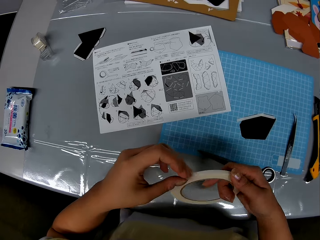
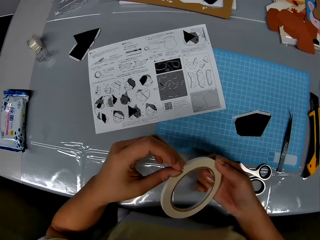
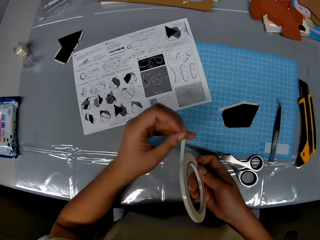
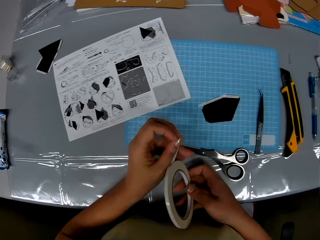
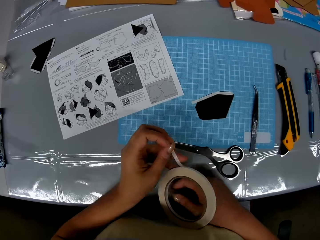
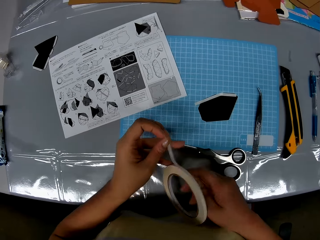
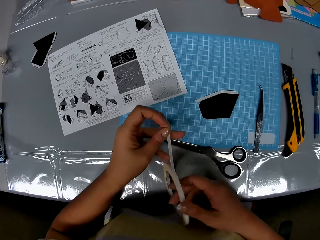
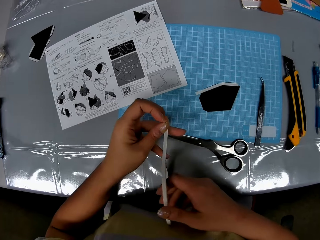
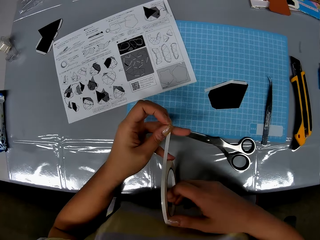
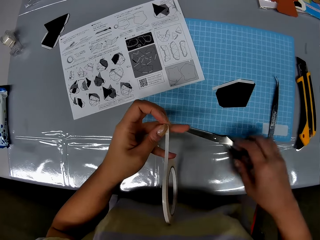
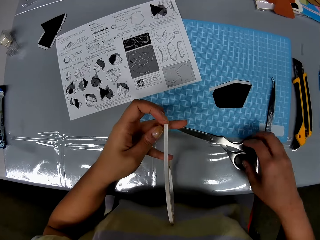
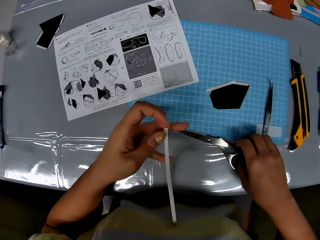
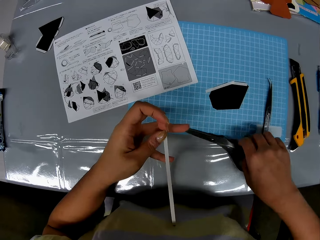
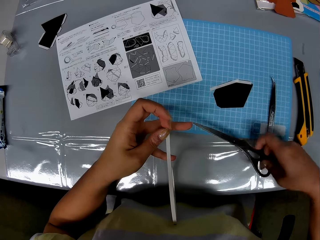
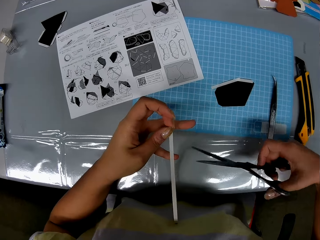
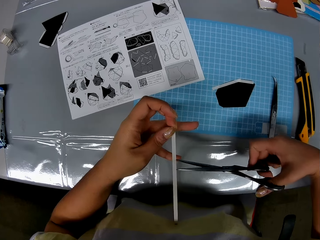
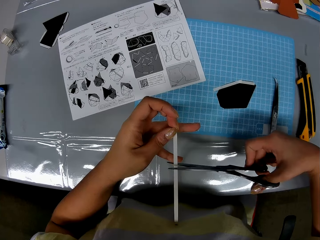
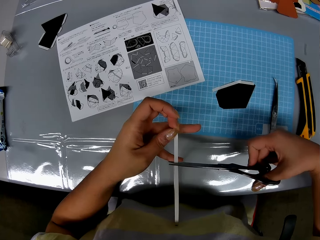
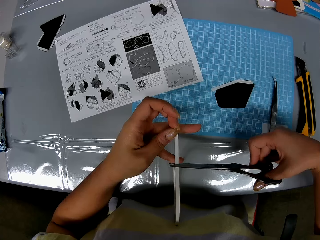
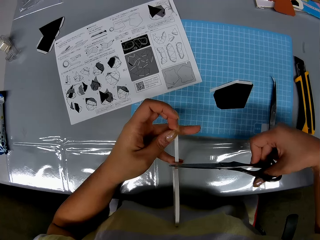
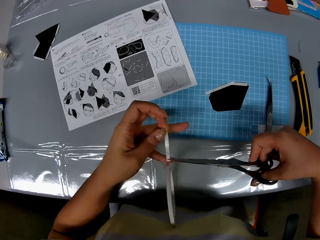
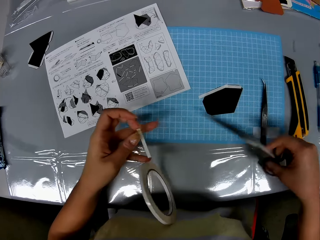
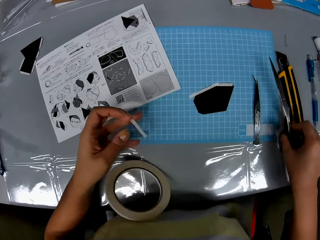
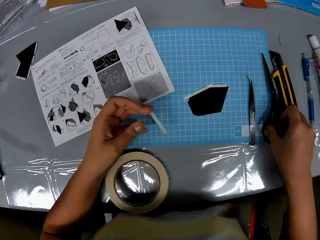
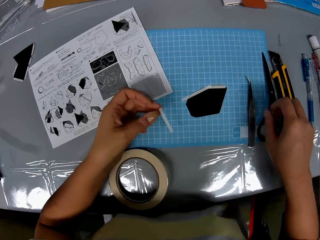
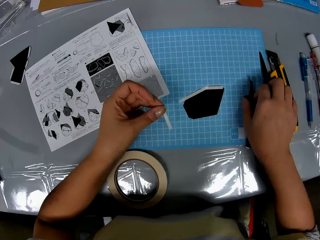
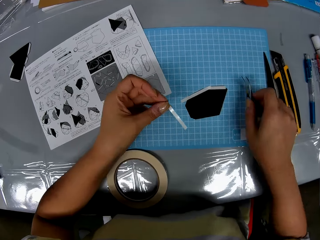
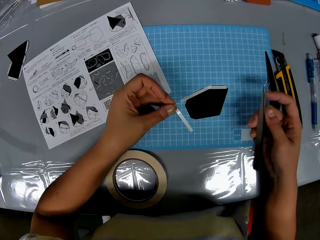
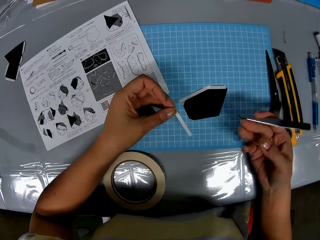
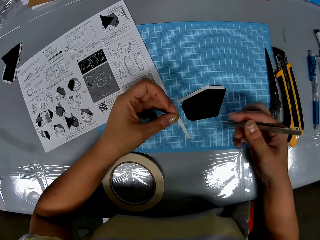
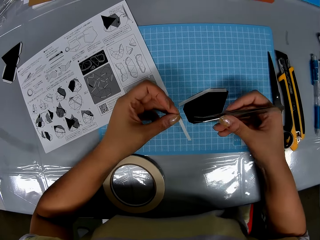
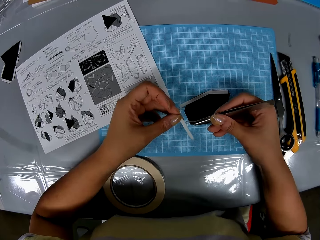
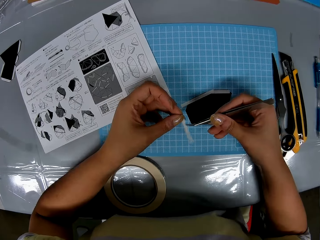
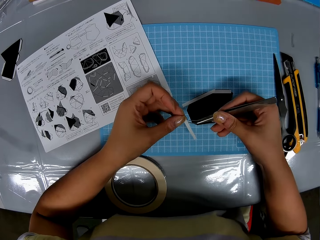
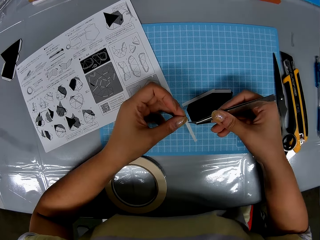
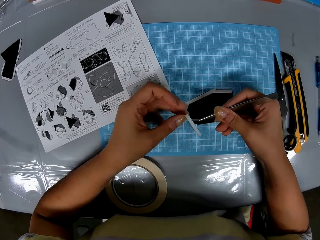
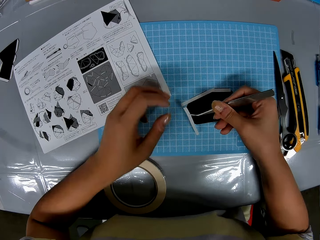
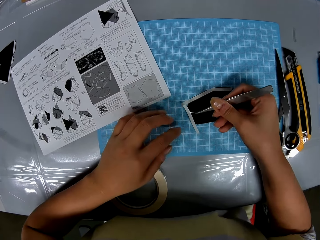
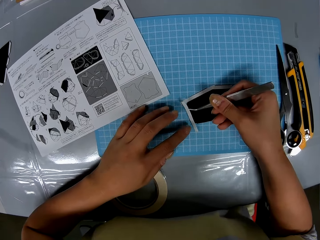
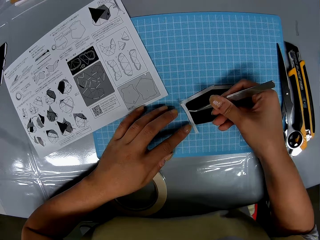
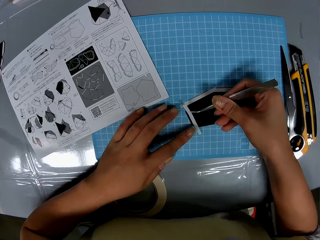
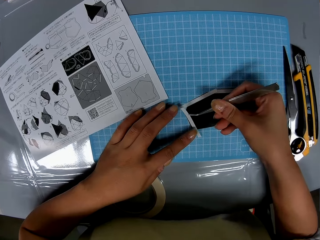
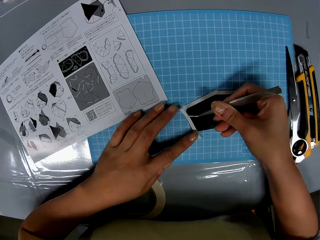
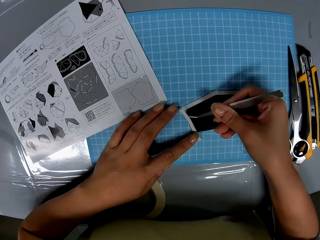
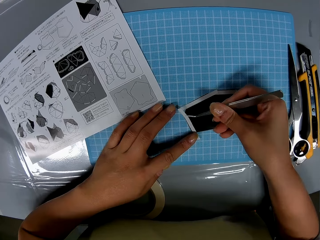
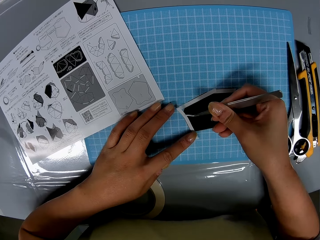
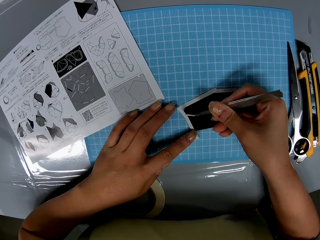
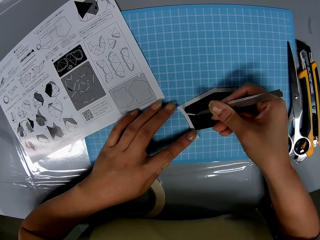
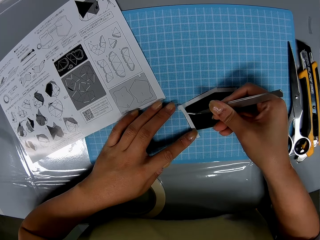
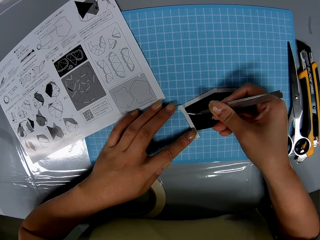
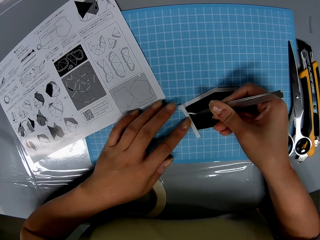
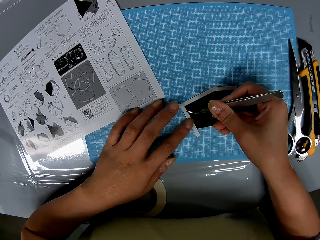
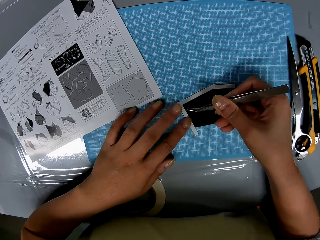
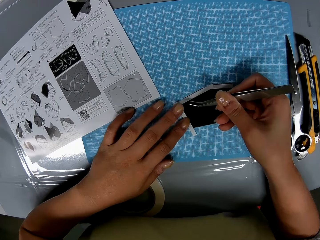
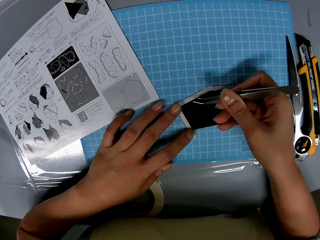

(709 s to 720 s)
The camera wearer picks up the scissors from the table with her right hand. She cuts out a strip from the cellophane tape with the scissors. She drops the scissors on the cutting sheet. She picks up the prong tool or sculpture from the table with her right hand. She picks the strip from her left hand with the prong tool. She places the tape onto the sculpture. She fixes the strip to the piece of paper with the prong tool and her left hand. She seals the paper on the table.

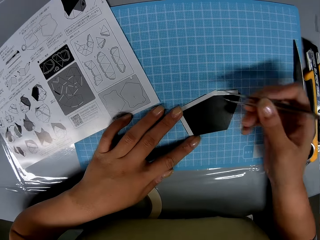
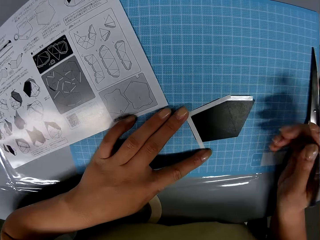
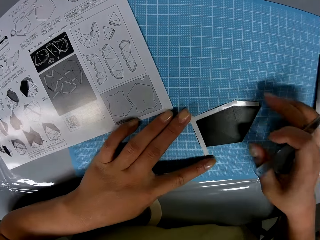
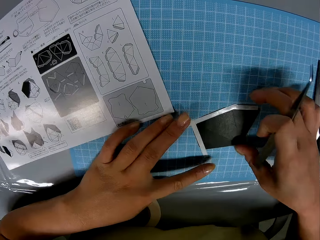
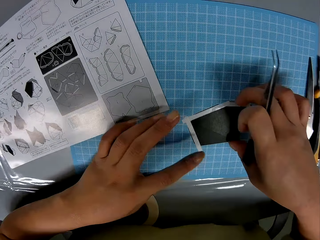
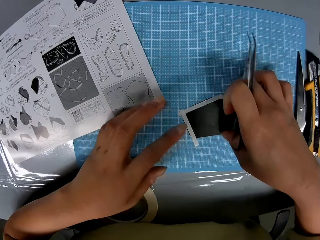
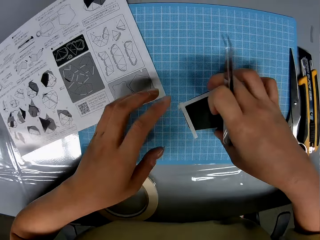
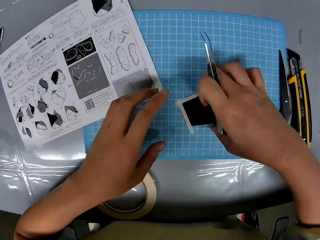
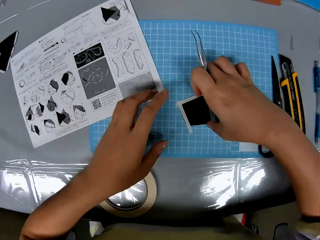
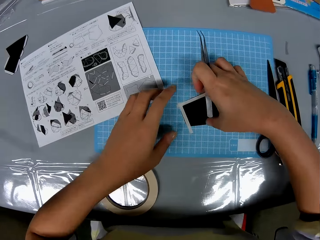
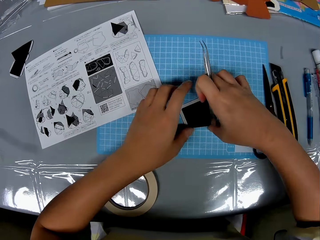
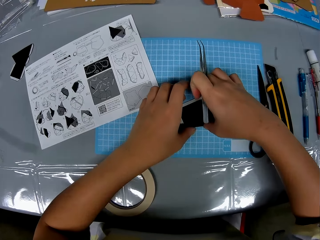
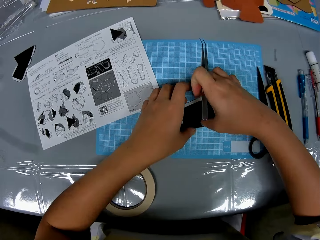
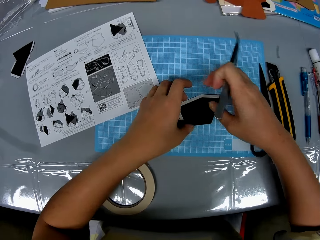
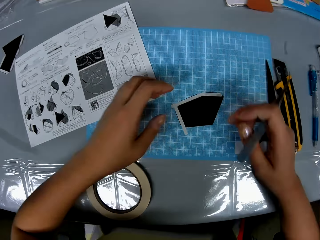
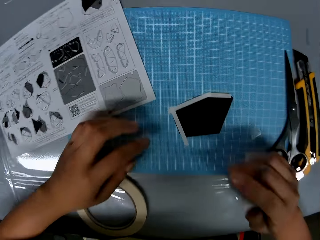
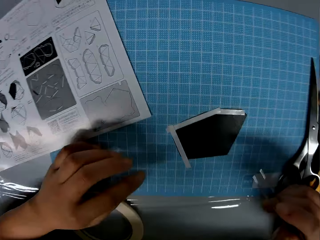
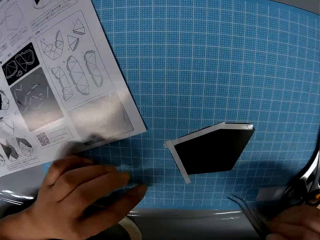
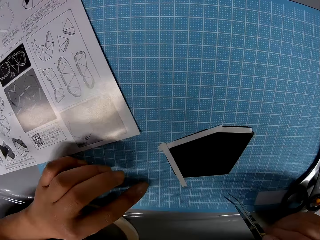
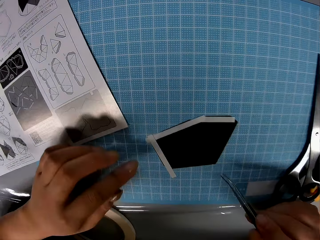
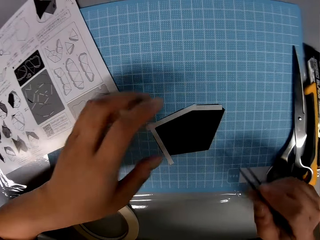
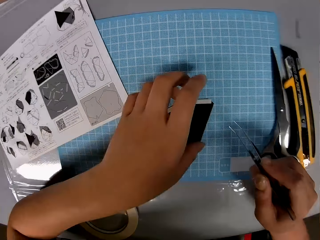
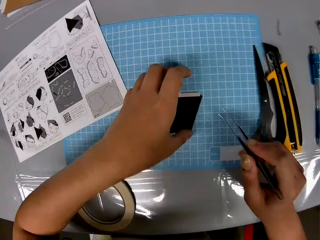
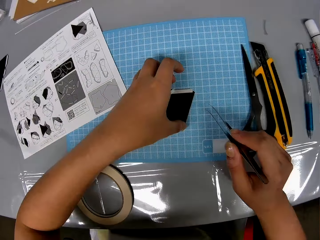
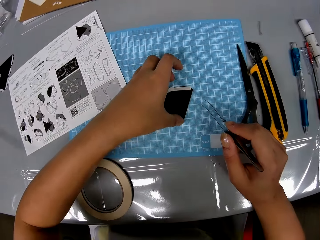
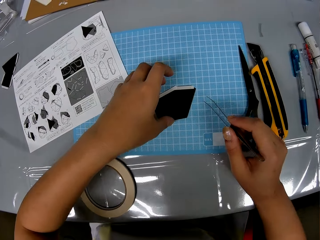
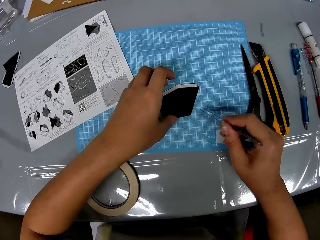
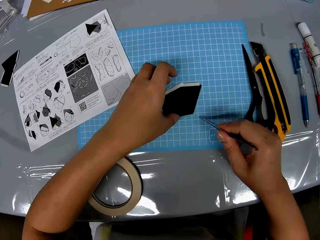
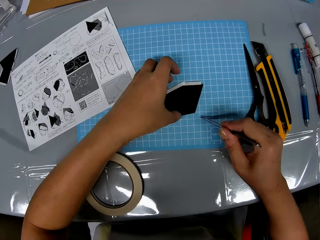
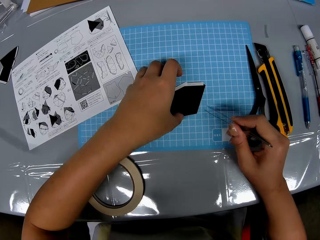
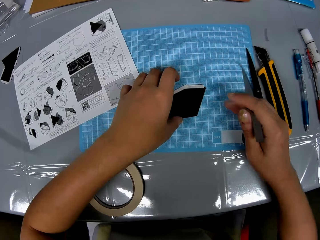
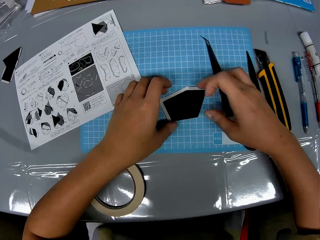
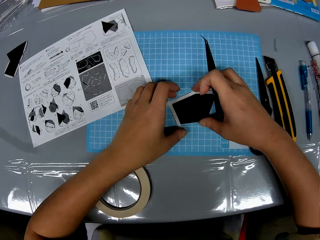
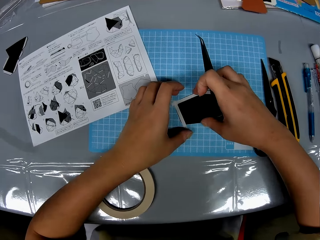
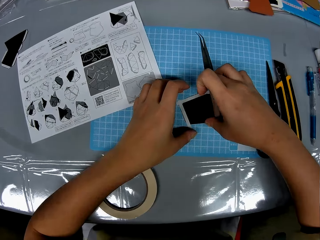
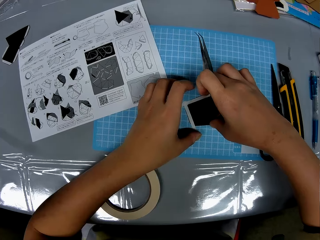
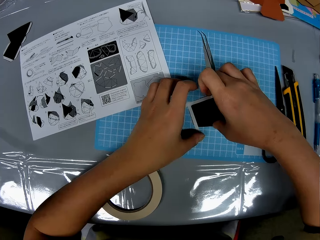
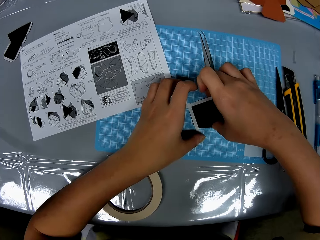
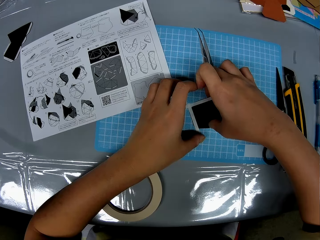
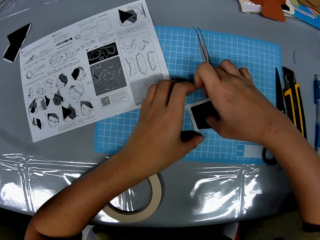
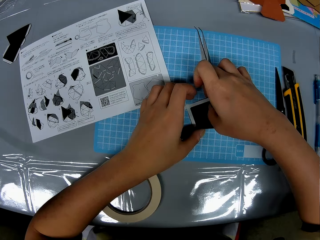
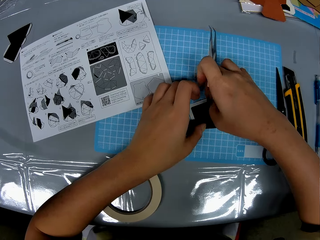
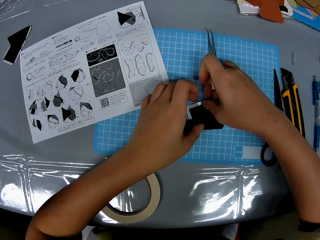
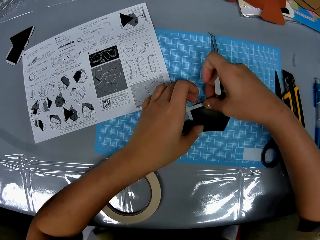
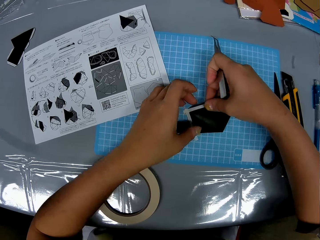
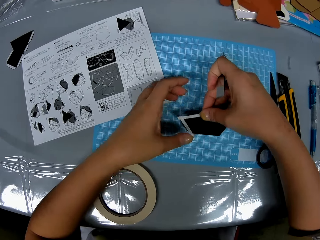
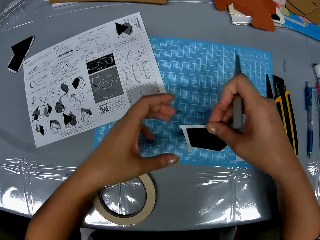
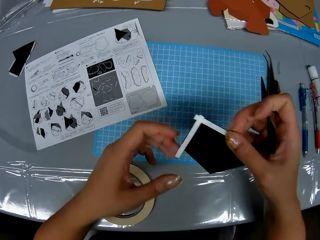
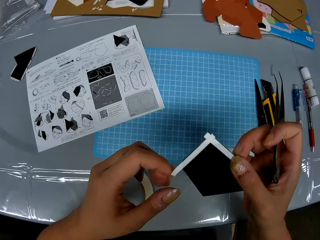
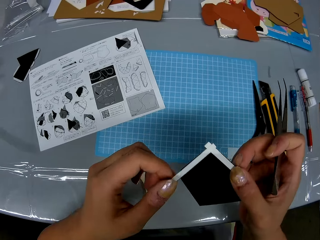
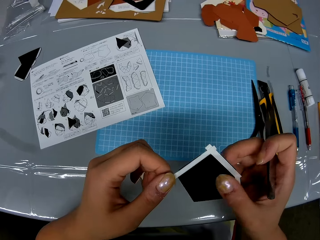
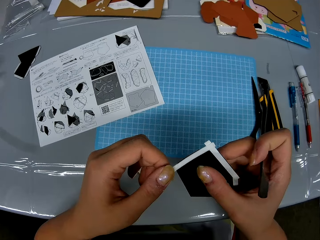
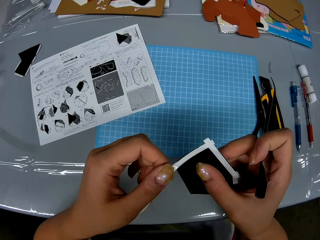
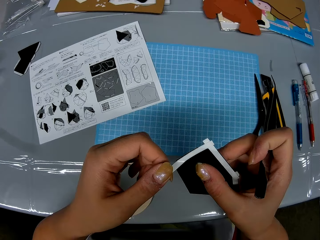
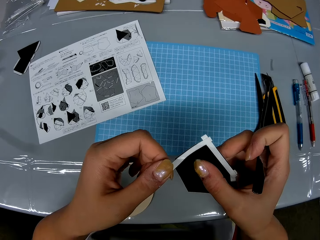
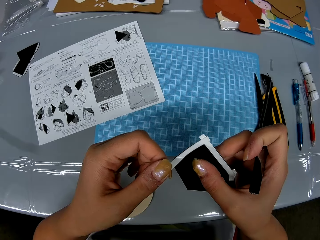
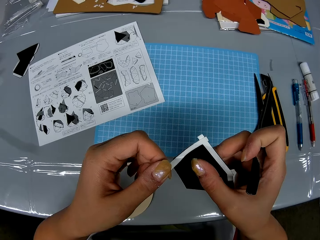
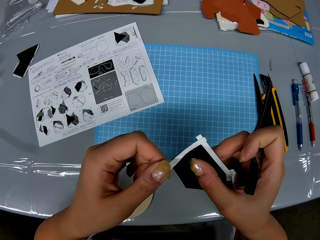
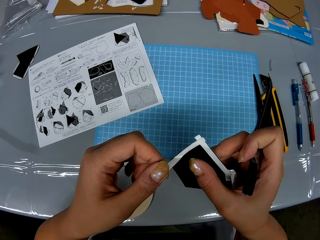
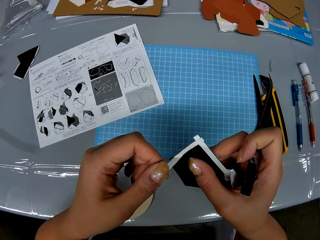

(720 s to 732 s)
The camera wearer examines the piece of paper with both hands. She takes the sealed paper from the table. She picks up the piece of paper from the cutting sheet with her right hand. She holds the paper in hand. She removes a strip from the piece of paper with her left hand.
